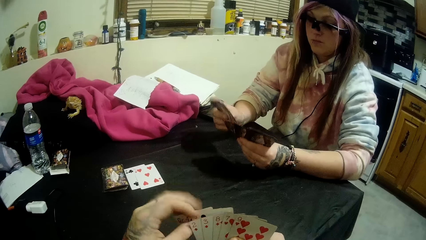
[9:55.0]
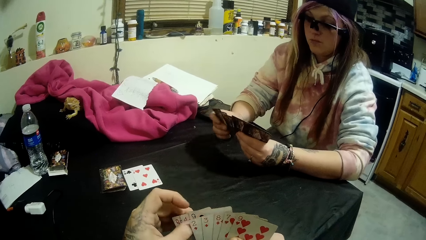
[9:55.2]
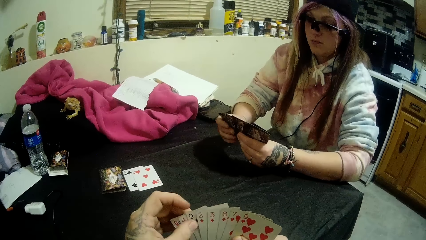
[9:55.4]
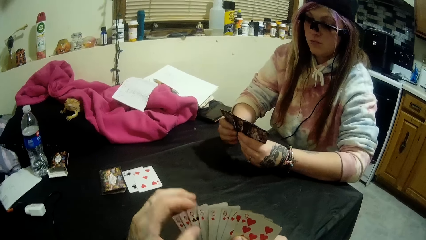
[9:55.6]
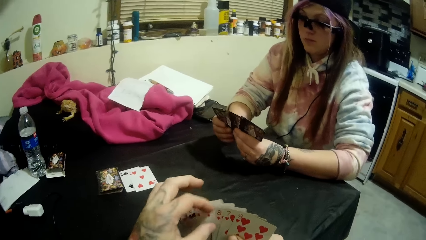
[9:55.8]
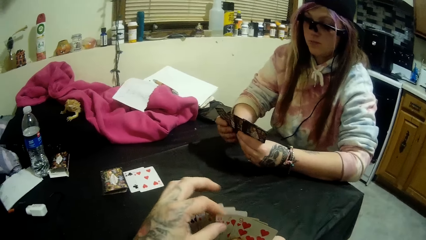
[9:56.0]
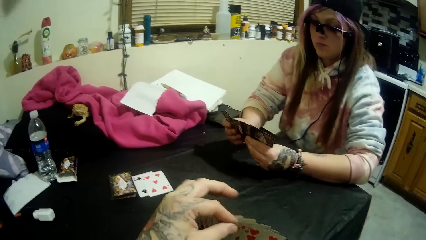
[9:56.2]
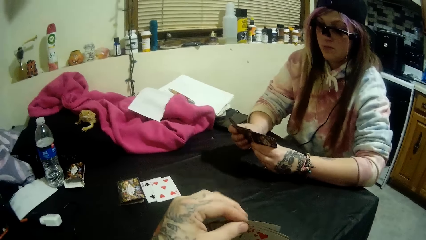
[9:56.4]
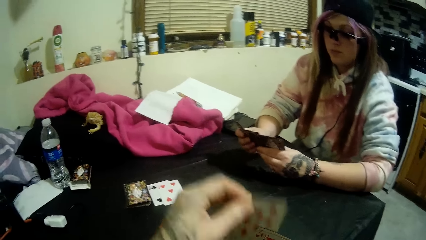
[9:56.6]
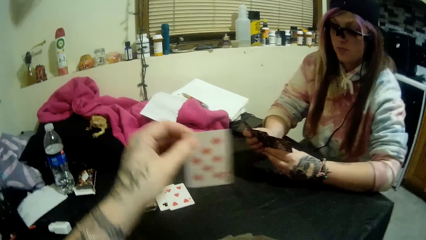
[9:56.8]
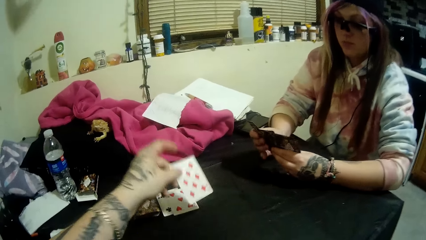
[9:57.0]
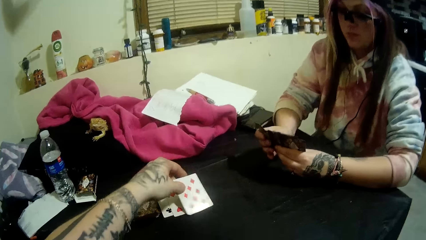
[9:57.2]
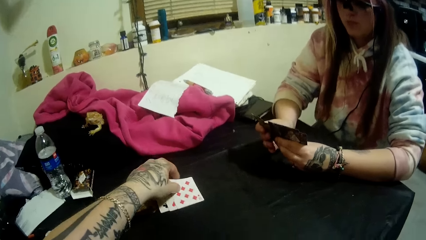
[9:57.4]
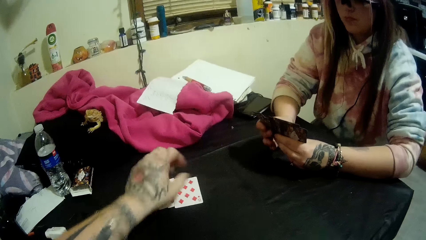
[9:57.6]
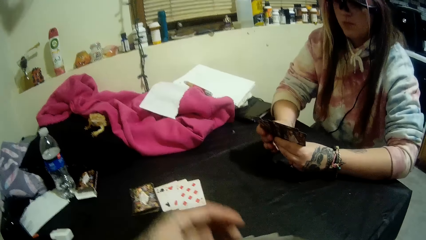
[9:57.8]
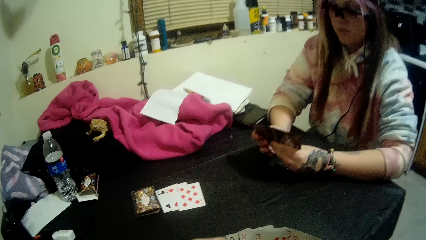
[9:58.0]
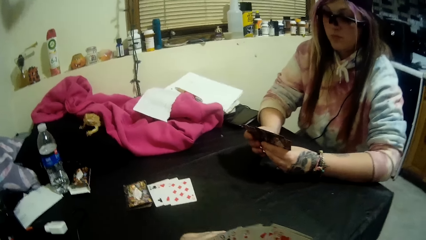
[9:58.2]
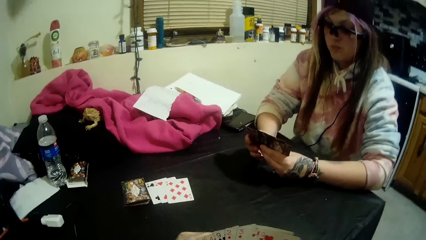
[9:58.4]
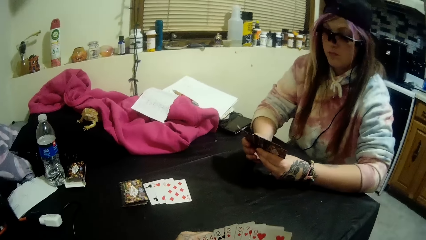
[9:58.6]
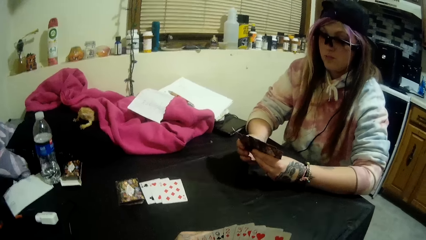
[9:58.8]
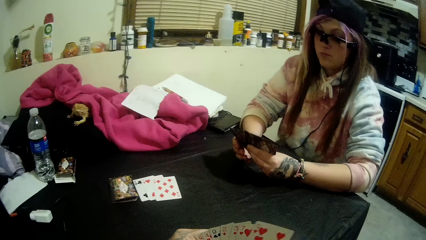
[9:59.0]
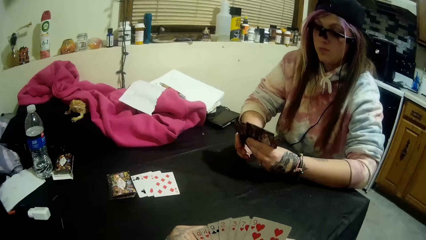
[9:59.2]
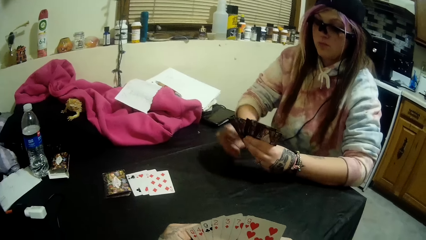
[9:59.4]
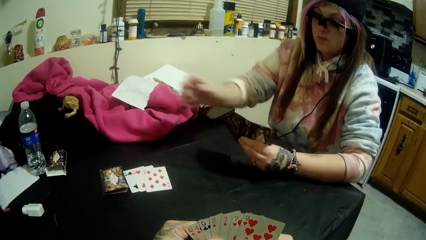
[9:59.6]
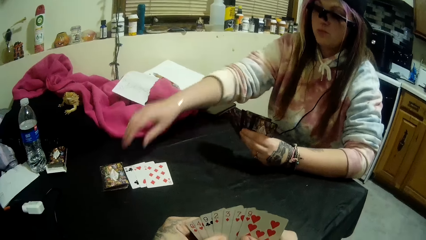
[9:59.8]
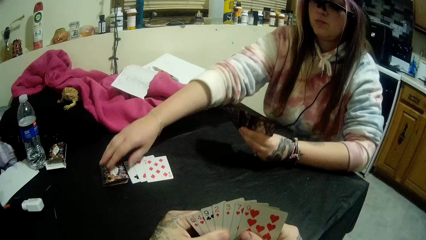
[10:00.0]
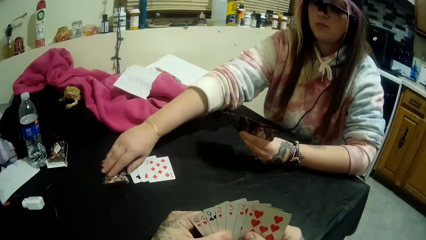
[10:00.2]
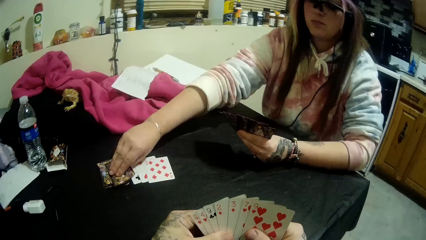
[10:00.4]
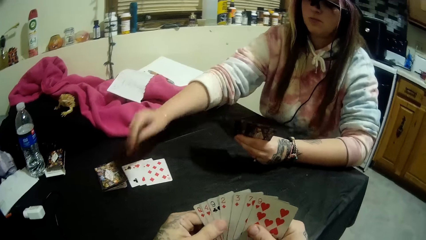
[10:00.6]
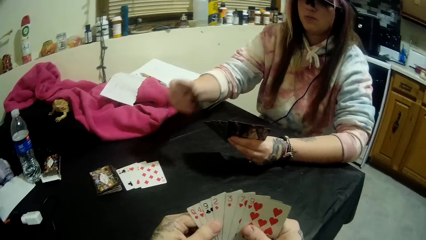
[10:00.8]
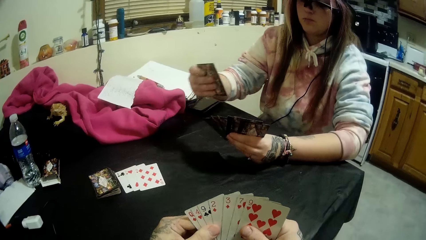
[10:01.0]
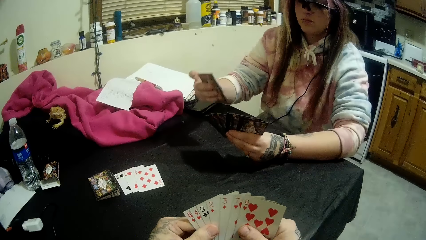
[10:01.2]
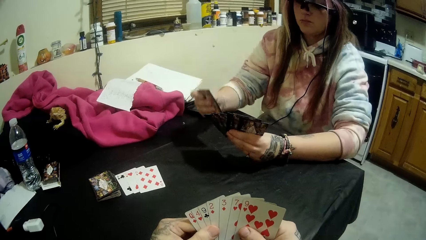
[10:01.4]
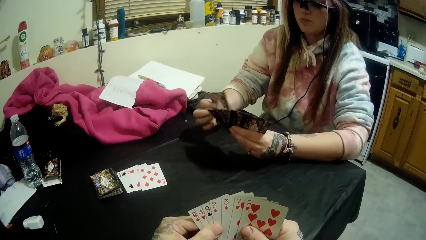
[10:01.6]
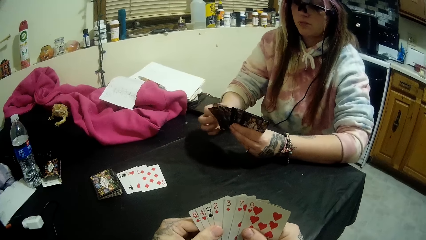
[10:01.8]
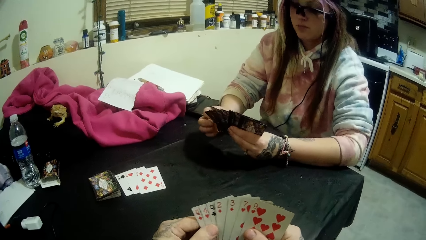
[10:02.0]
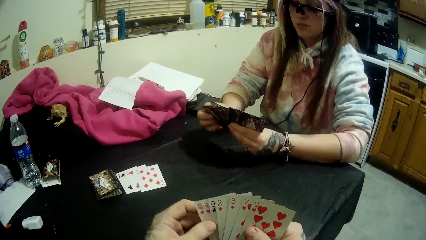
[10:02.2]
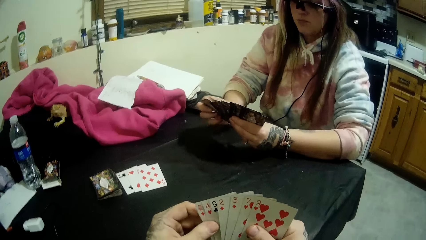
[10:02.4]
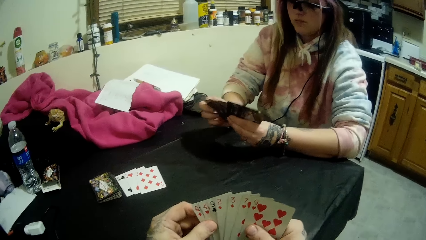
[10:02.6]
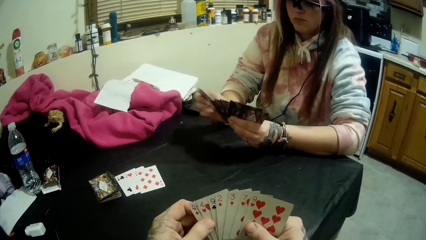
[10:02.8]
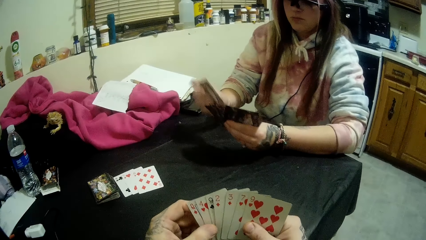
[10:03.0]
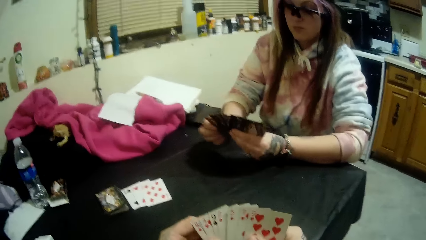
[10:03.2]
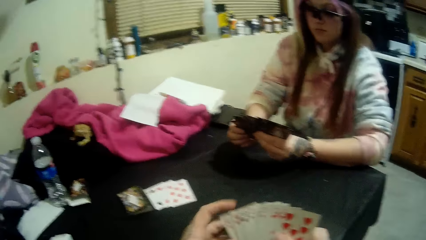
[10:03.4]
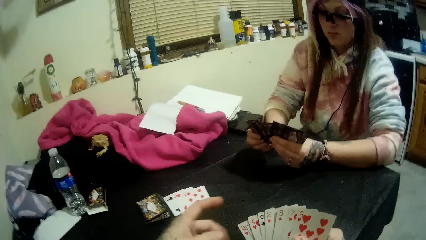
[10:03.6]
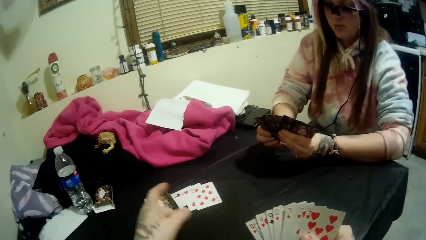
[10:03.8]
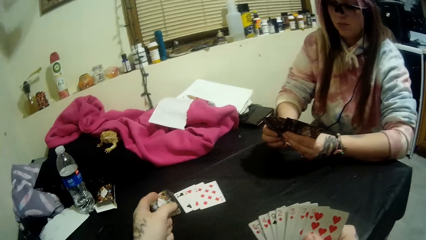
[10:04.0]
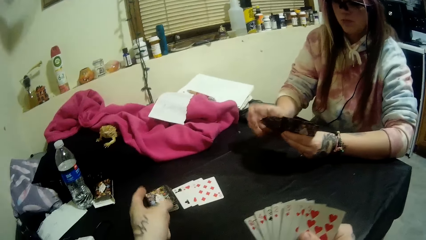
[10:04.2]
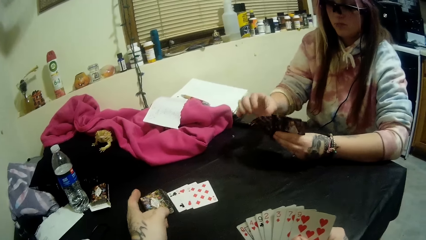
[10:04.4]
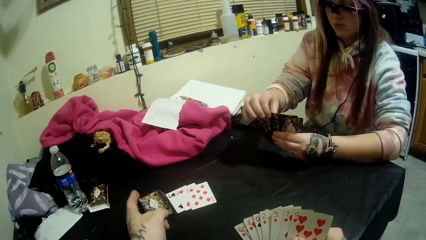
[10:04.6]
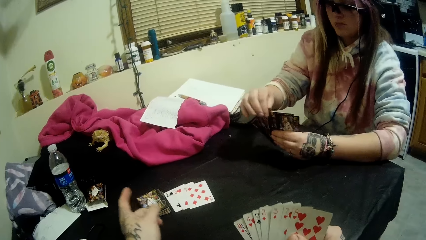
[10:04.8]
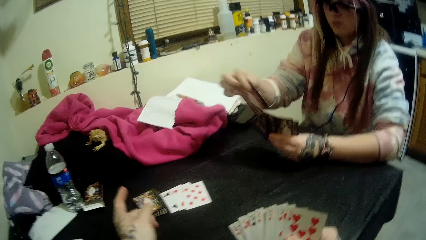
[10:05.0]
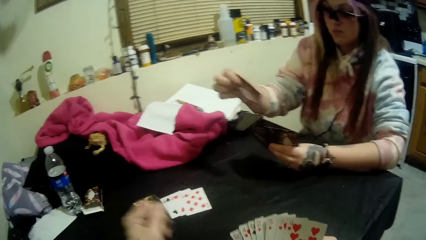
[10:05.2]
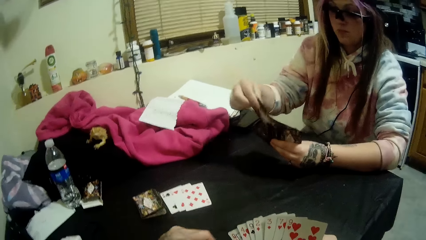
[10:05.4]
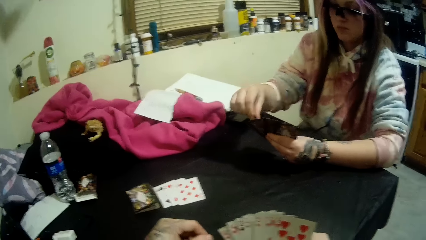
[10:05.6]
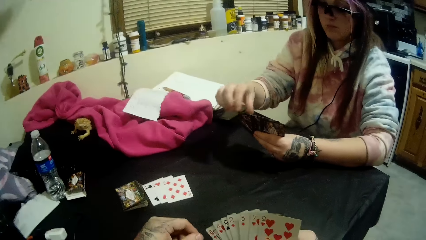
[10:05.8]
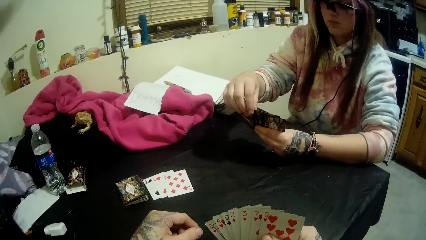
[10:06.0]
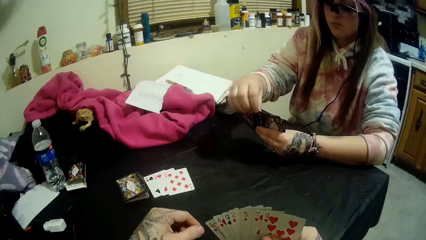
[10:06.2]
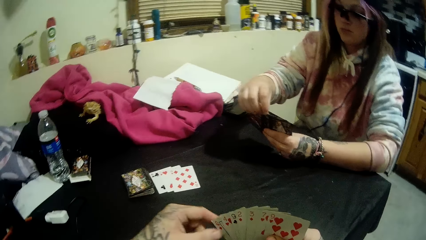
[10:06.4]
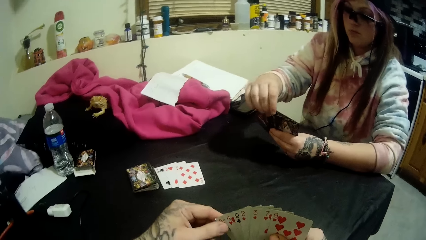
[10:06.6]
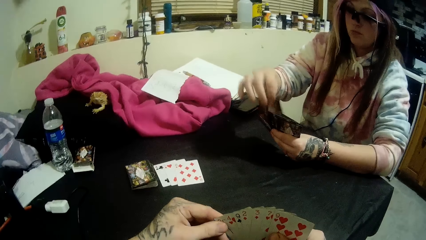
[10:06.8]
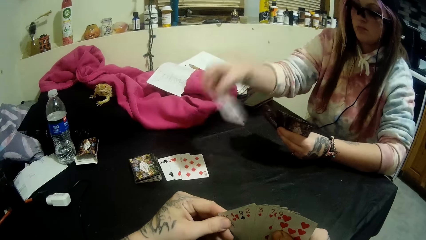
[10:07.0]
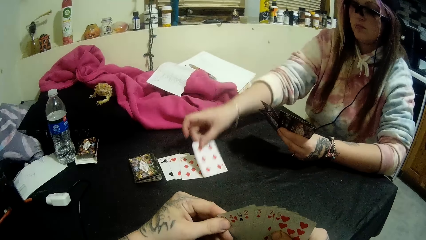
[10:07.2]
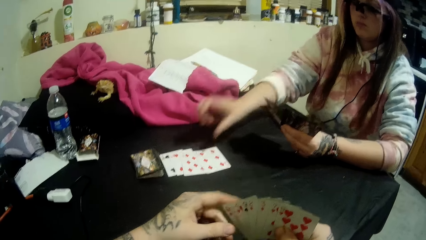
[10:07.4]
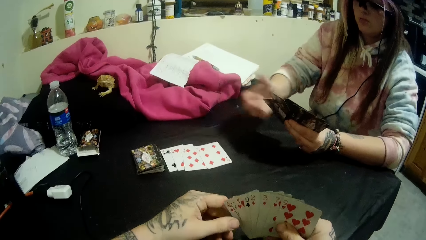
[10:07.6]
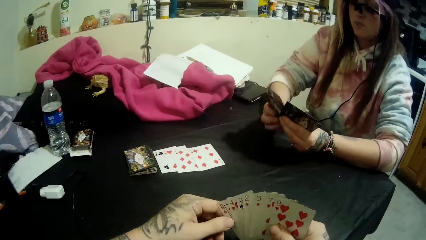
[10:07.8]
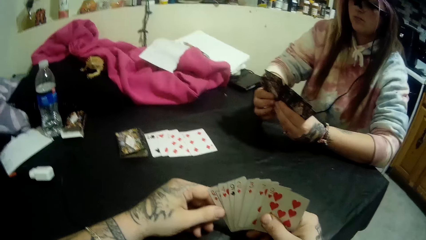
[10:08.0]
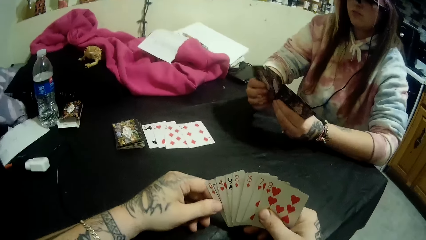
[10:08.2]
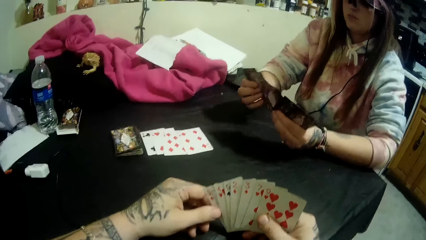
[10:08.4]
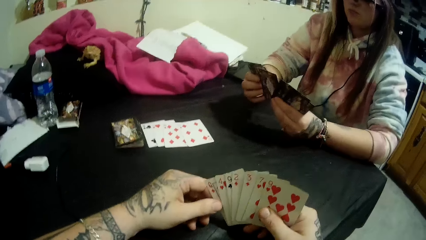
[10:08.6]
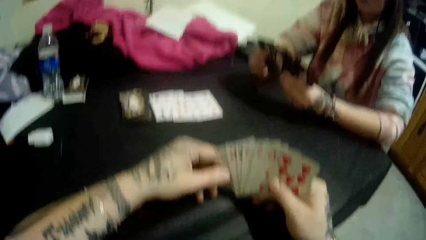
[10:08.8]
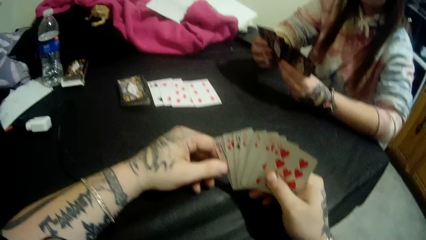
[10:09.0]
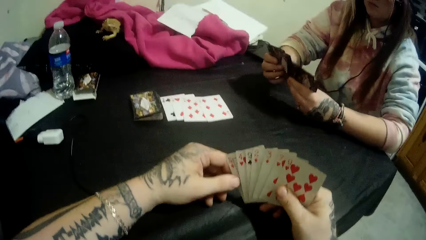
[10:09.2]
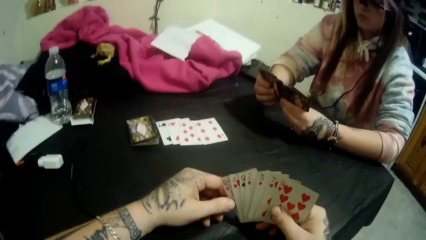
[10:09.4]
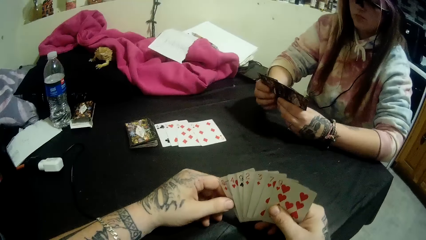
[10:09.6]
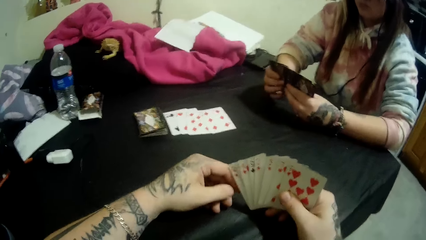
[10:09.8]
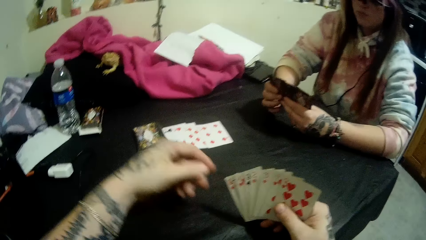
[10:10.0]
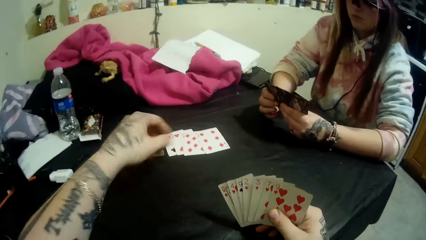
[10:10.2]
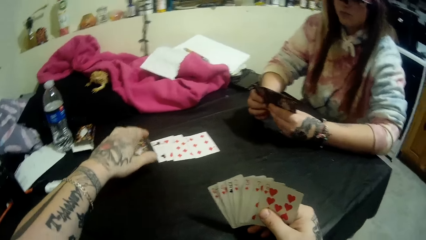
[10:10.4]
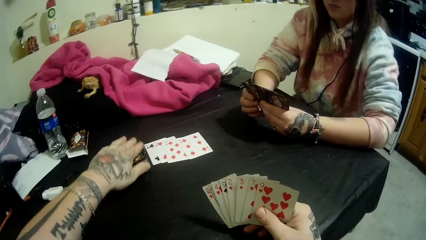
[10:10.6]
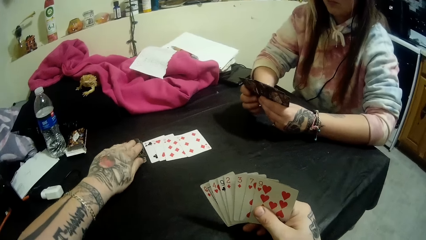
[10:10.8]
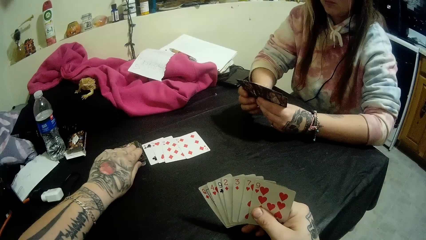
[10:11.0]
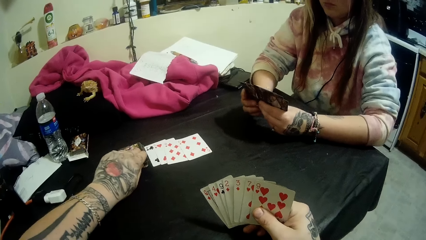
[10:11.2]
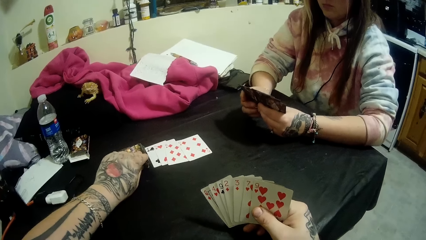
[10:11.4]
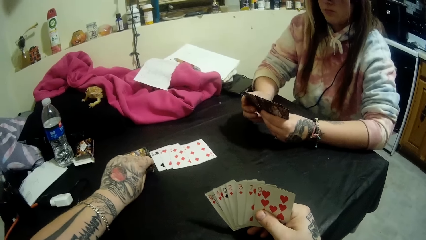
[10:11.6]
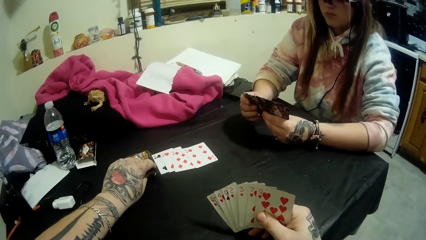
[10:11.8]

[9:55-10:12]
The camera wearer scans through the cards in his hands. He pulls a card from the deck in his hand. He drops a card in his hands on the cards beside the stack of cards. He holds the cards with both his hands and stares at his cards. The woman picks a card from the stack of cards with her right hand. The woman drops a card in her hand on the cards beside the stack of cards. The camera wearer picks a card from the stack of cards on the table with his left hand.
